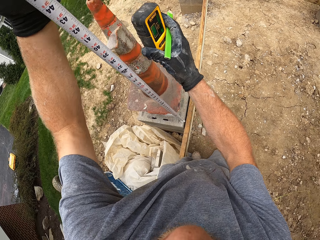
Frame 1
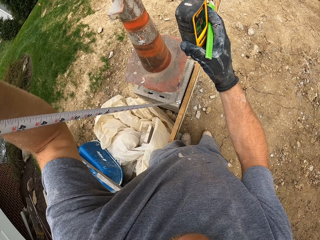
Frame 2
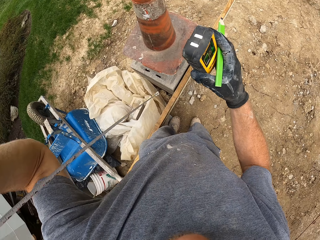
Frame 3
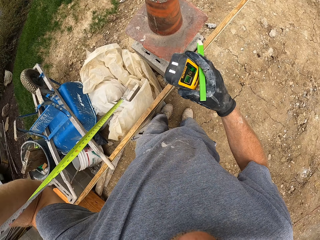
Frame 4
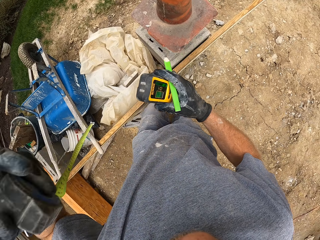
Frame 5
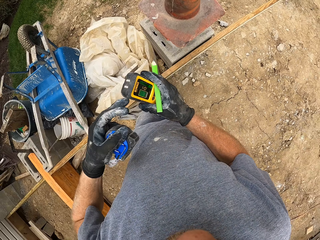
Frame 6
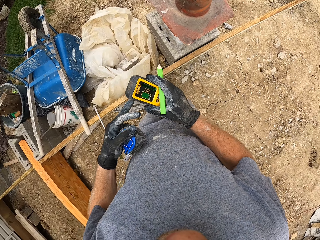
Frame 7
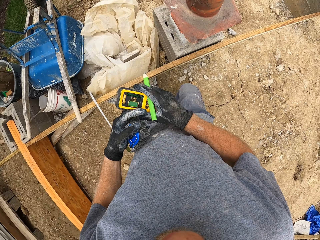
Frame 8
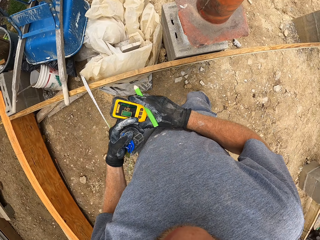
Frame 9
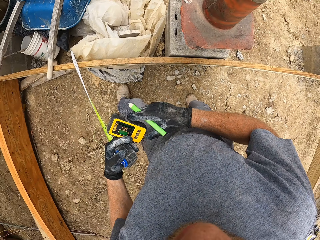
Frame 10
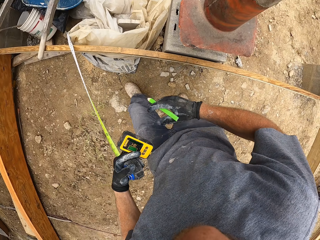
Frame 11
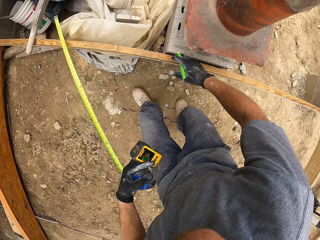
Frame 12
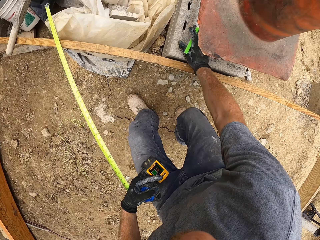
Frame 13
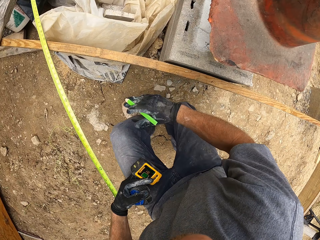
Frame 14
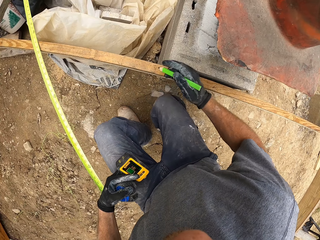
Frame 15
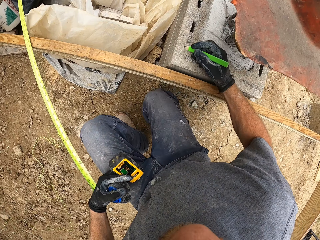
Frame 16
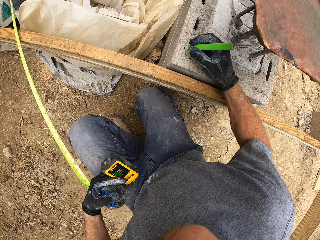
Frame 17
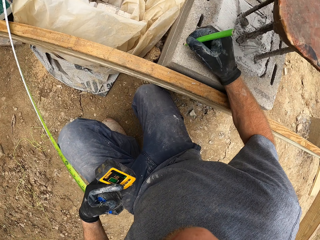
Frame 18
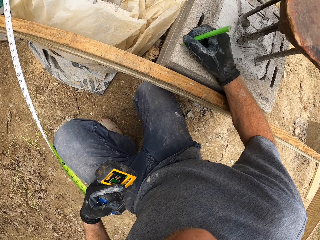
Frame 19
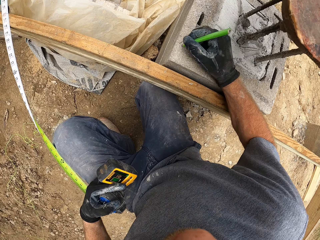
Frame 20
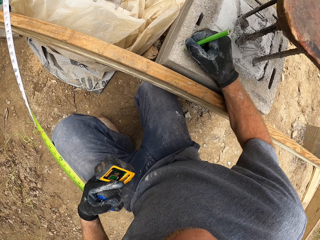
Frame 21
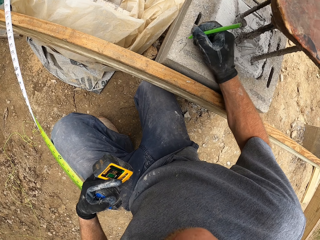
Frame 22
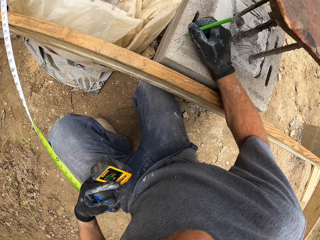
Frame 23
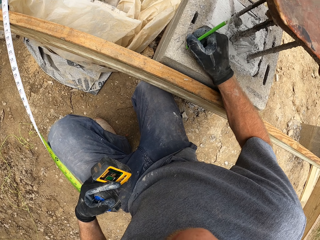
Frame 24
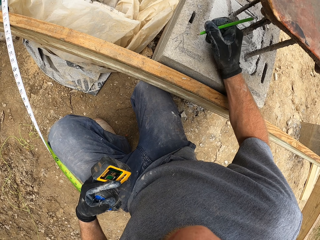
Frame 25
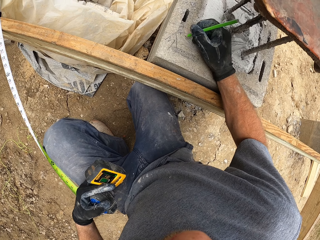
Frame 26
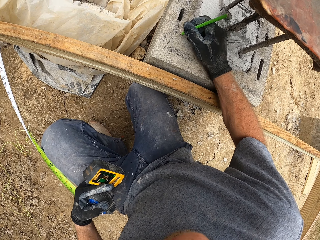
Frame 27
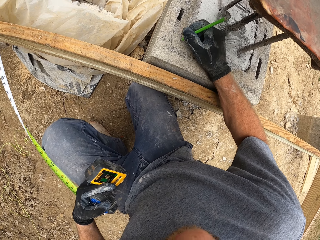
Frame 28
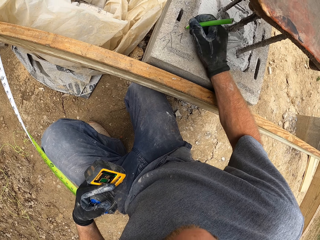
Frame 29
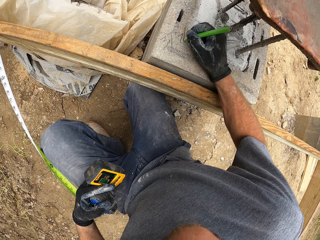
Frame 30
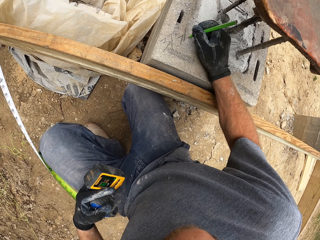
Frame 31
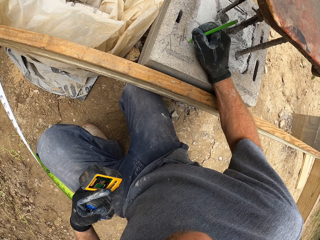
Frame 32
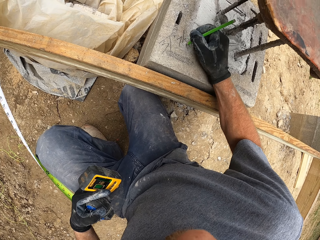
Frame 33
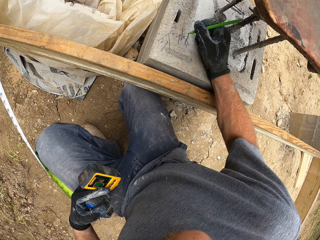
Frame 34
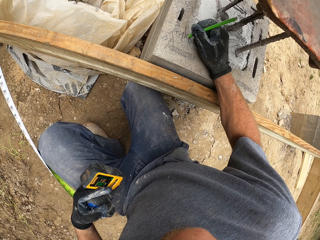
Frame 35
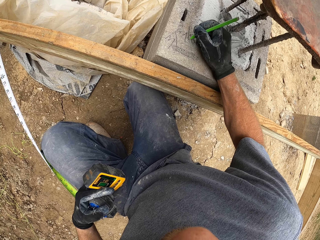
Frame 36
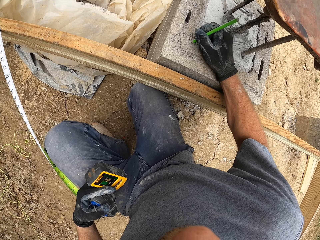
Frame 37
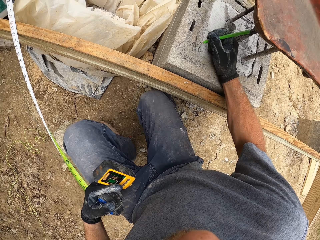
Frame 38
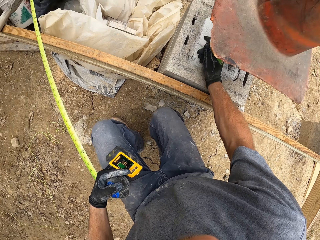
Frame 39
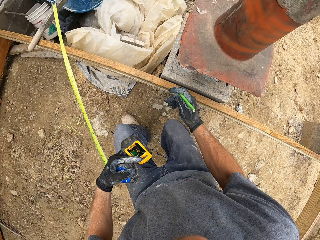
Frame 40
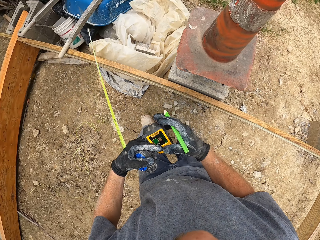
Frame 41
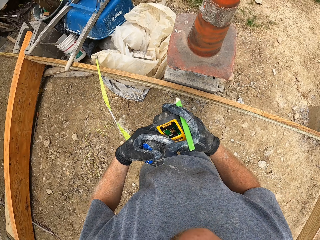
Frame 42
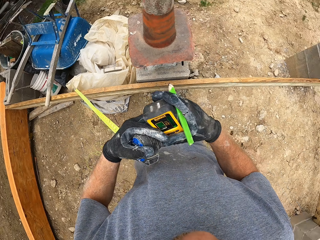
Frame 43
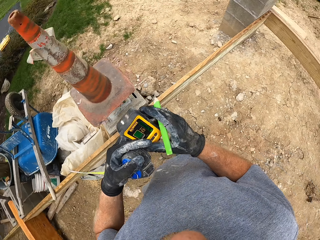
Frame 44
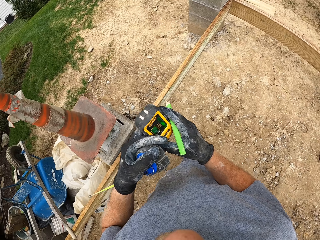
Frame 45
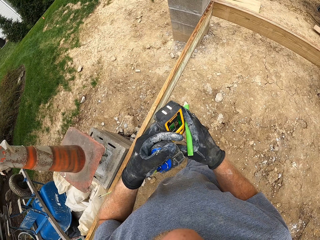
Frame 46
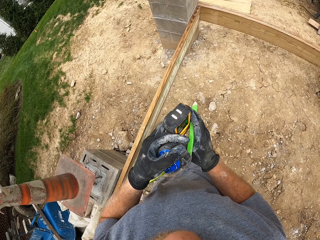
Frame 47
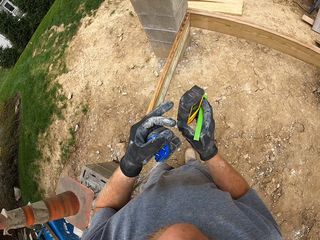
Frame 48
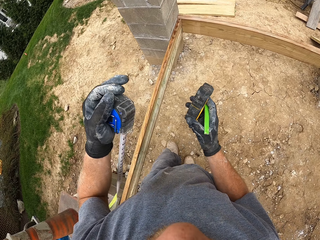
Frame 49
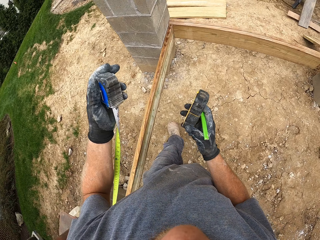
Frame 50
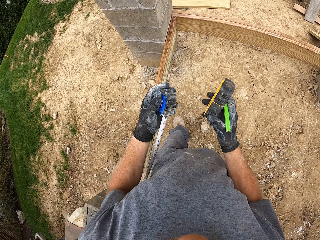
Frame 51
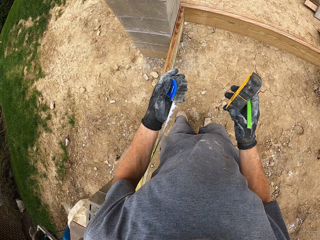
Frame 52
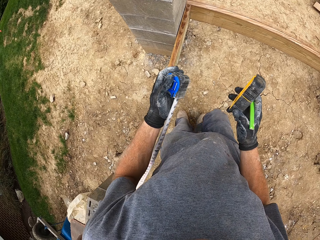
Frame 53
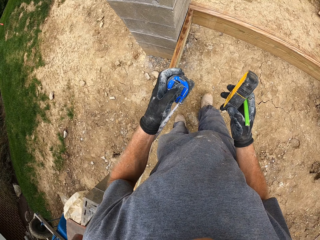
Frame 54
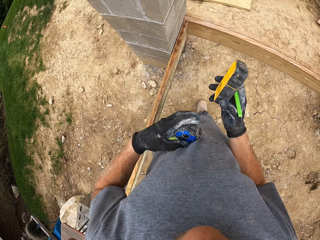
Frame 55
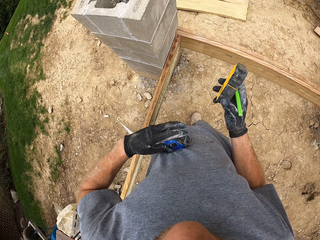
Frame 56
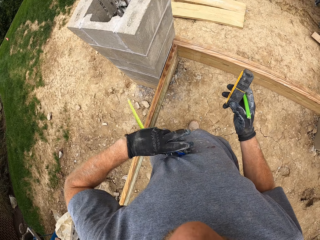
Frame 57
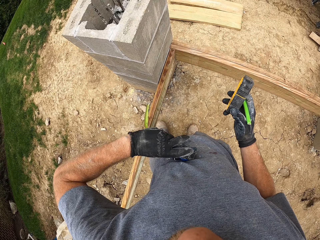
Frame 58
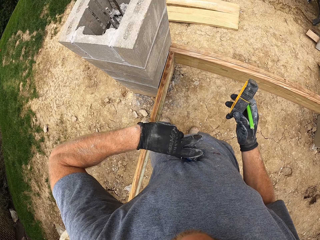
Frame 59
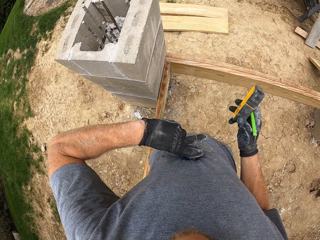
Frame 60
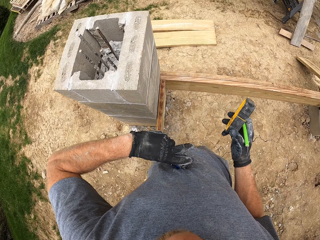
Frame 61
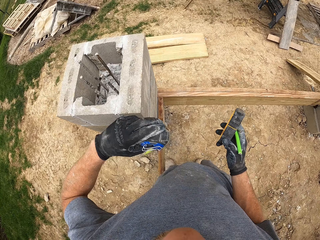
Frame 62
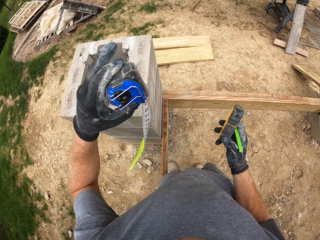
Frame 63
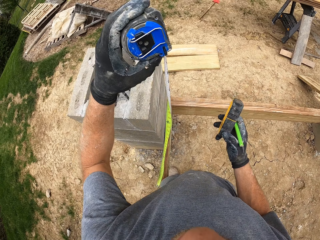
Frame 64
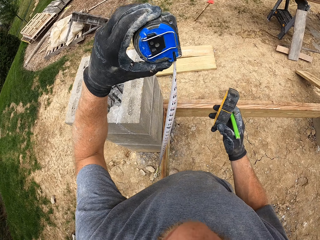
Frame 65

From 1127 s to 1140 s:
The camera wearer removes the laser measure beside the measuring tape. He removes the measuring tape from the block. He passes the laser measure to his left hand. He holds a laser detector with the right hand. He moves a step. He dusts off the top of the block. He squats. He writes on the block with the marker. He passes the laser measure to his right hand. He walks around the construction site.

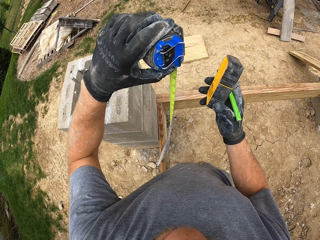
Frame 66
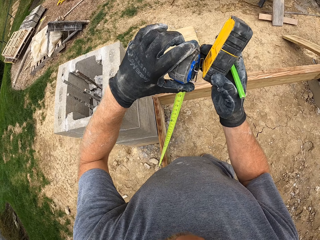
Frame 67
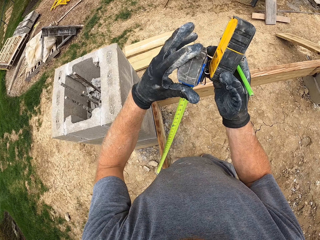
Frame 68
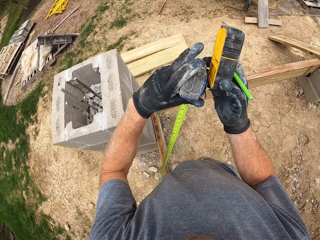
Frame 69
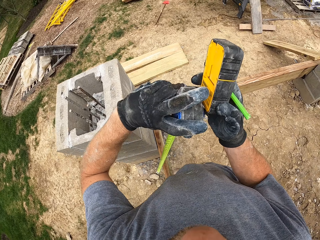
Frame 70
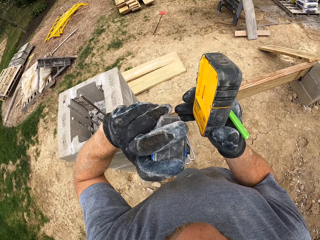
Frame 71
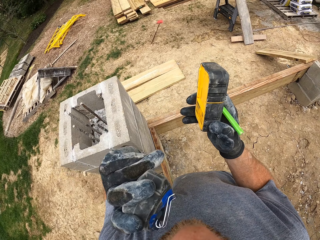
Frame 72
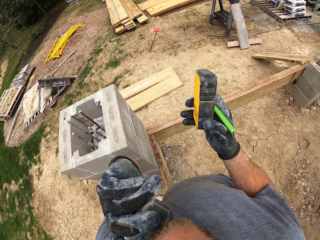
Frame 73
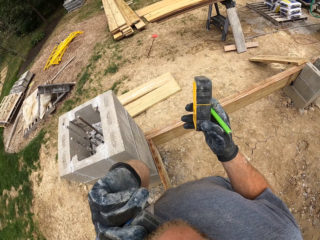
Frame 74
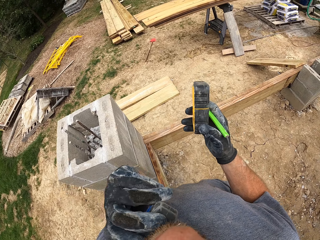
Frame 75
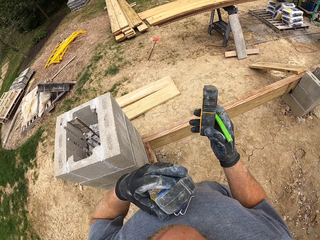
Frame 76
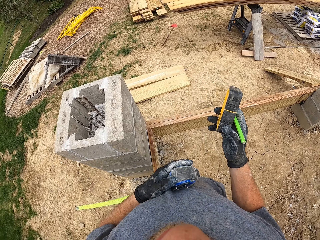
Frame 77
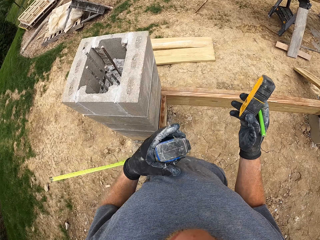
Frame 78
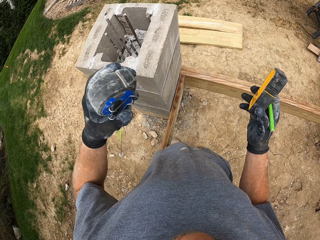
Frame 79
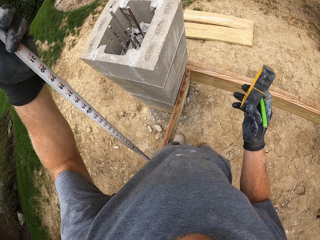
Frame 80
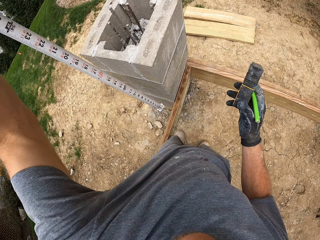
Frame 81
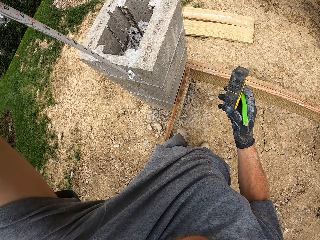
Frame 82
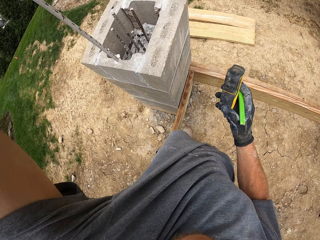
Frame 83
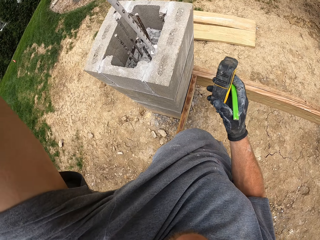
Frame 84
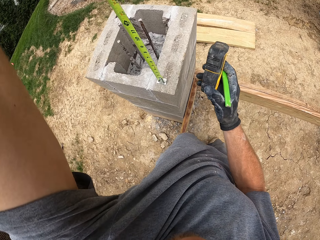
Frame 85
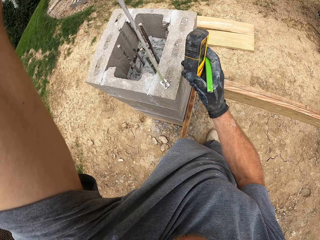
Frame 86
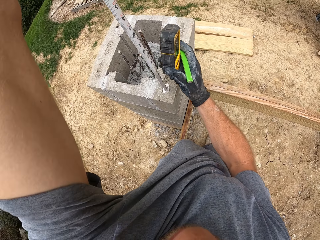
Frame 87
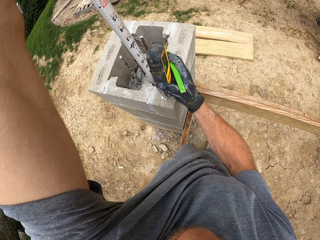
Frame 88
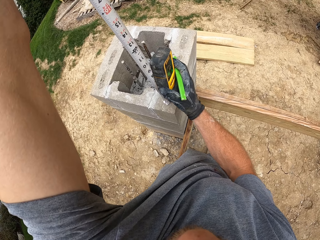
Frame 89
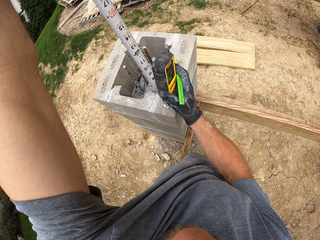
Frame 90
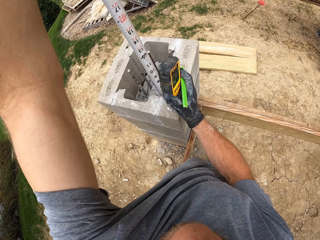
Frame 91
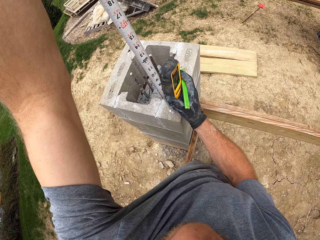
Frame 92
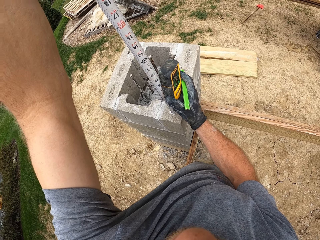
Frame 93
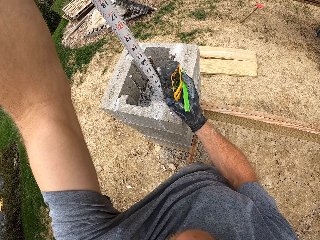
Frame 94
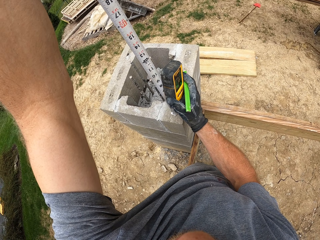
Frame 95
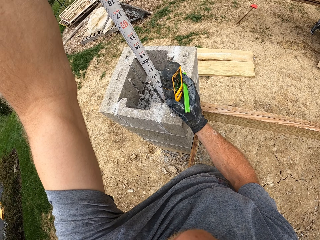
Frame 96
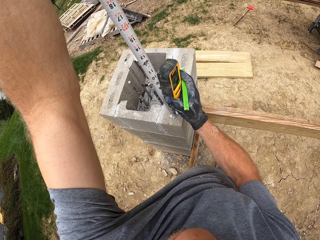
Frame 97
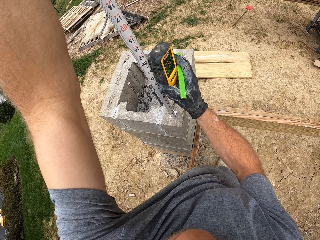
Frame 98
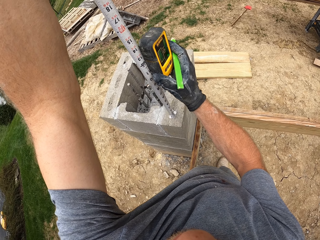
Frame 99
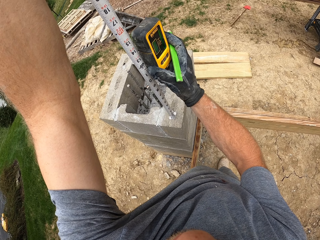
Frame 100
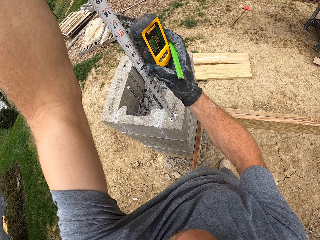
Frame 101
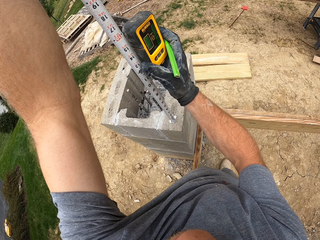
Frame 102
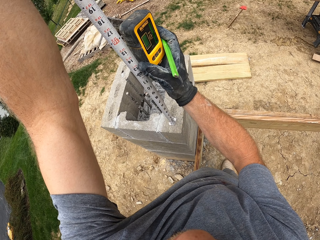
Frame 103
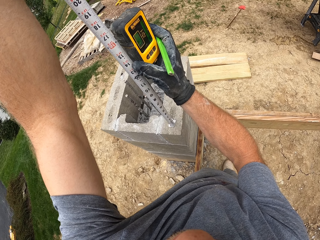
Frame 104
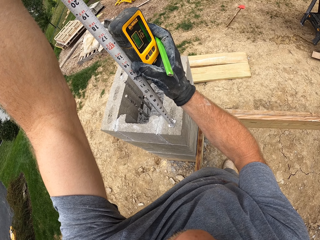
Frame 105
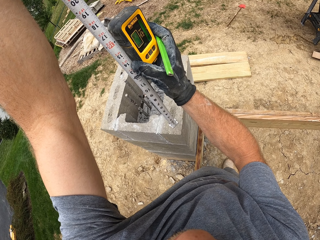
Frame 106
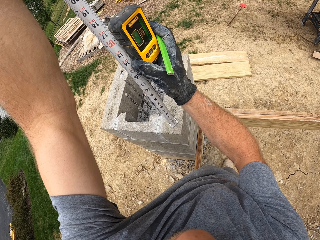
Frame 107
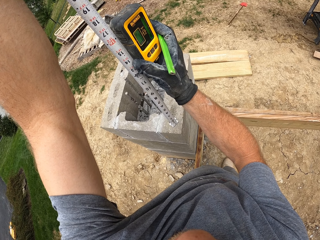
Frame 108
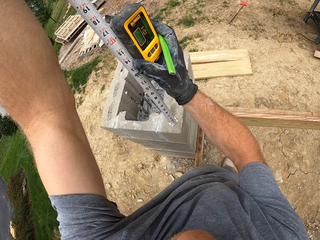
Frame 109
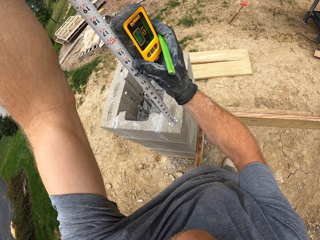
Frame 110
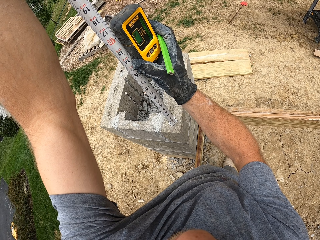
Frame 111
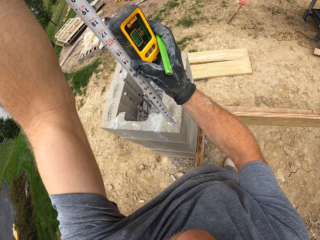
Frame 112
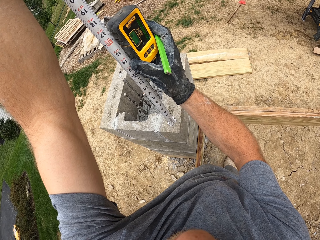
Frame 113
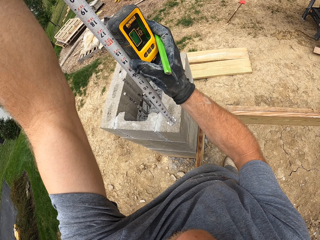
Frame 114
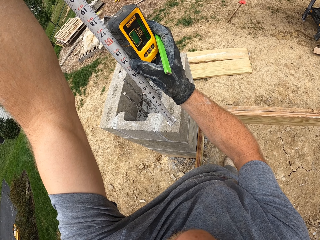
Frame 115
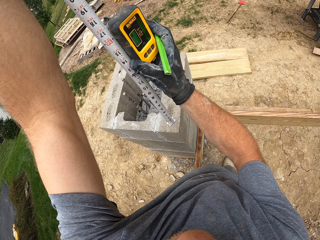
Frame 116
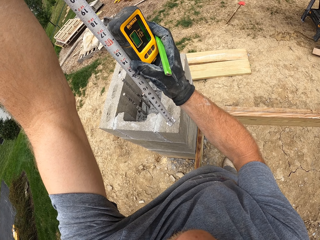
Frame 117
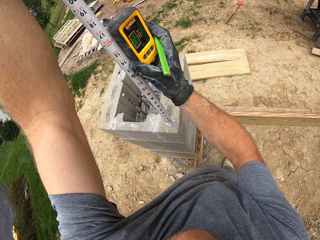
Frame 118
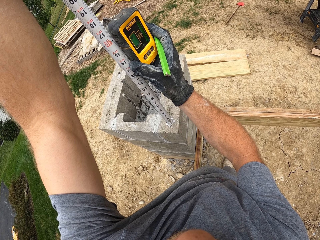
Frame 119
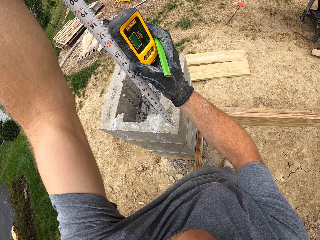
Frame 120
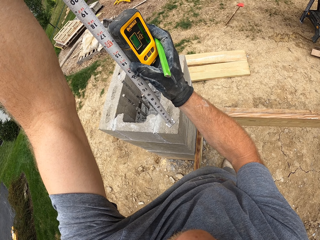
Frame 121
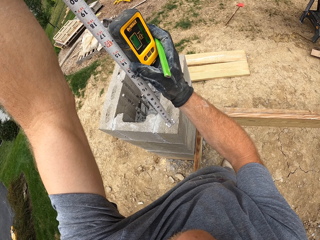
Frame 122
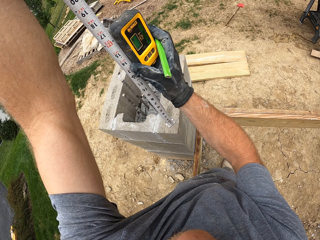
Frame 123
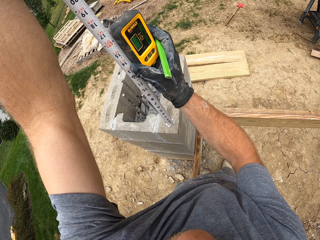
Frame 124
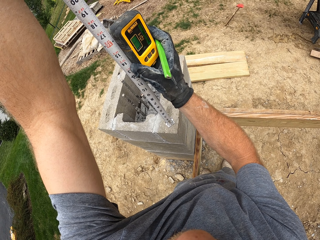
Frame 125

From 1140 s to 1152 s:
The camera wearer wipes a tape measure with a T-shirt. They lift up the tape measure. They place the measuring tape on a block. They place the laser measure beside the measuring tape. They check the level accuracy with a laser detector. They move the laser measure up.
